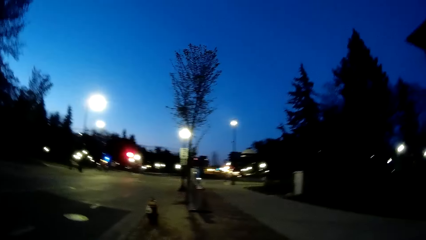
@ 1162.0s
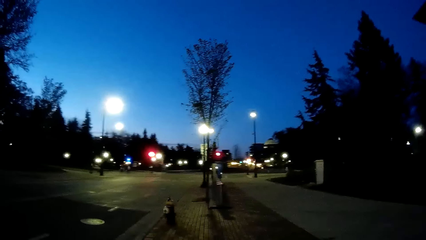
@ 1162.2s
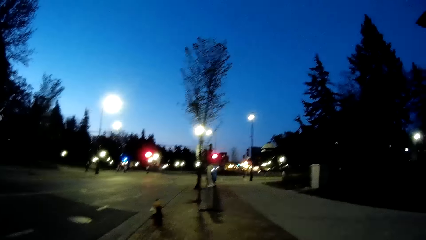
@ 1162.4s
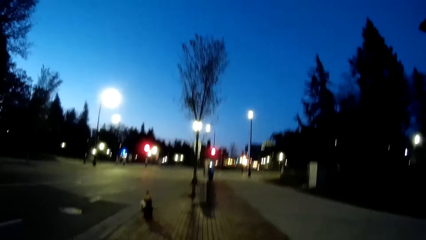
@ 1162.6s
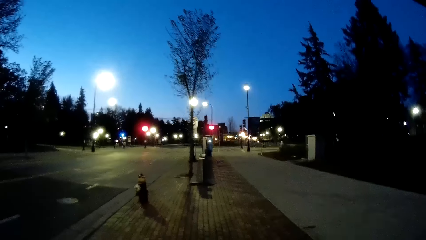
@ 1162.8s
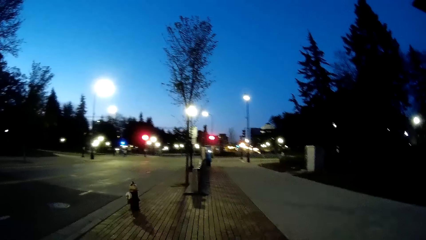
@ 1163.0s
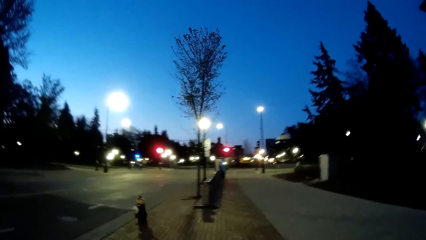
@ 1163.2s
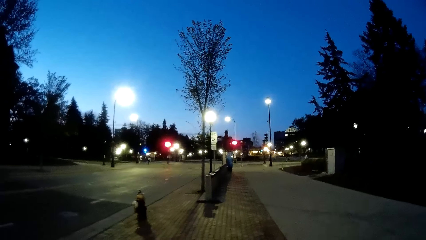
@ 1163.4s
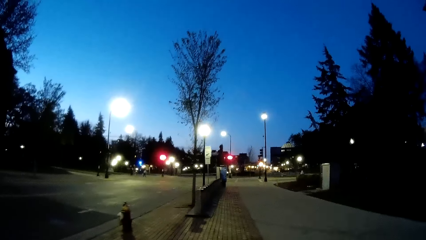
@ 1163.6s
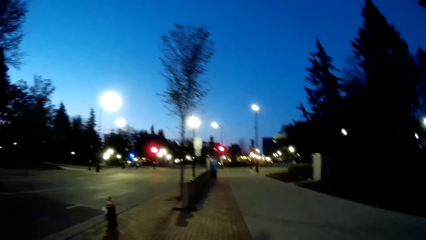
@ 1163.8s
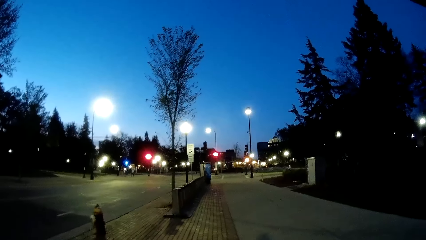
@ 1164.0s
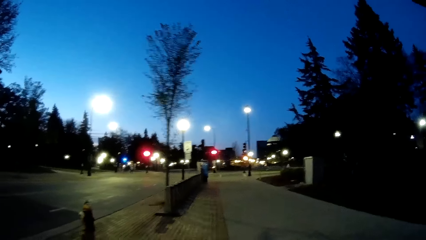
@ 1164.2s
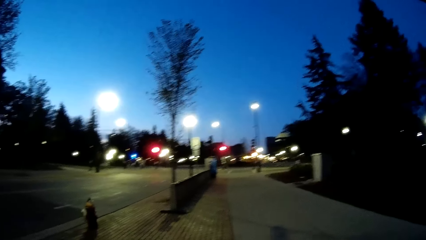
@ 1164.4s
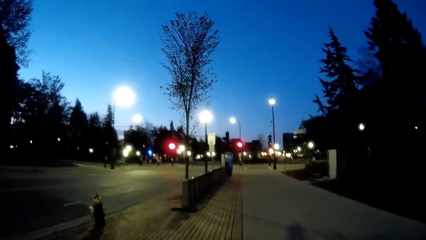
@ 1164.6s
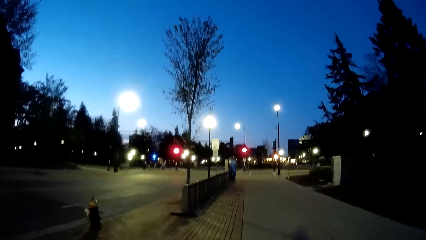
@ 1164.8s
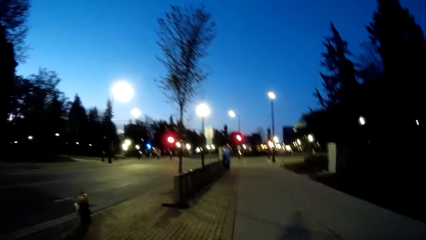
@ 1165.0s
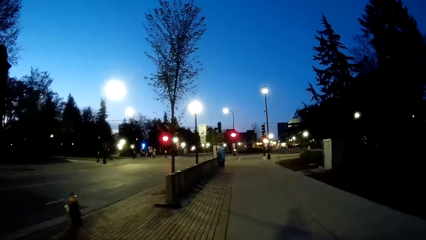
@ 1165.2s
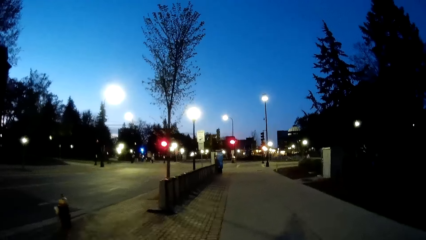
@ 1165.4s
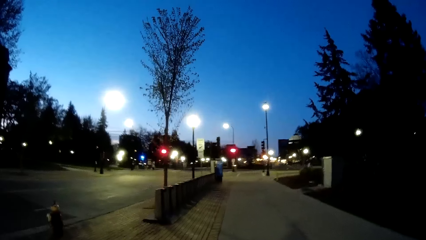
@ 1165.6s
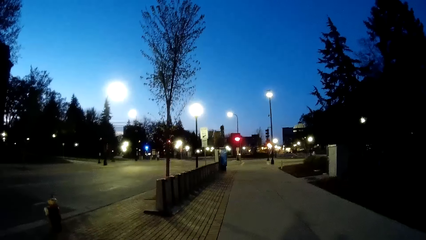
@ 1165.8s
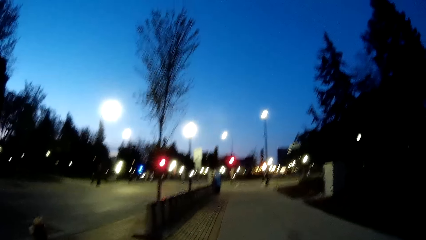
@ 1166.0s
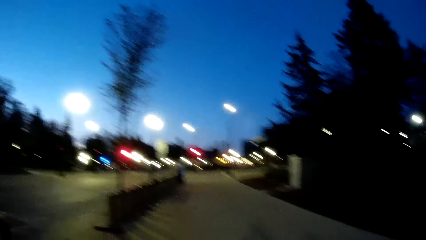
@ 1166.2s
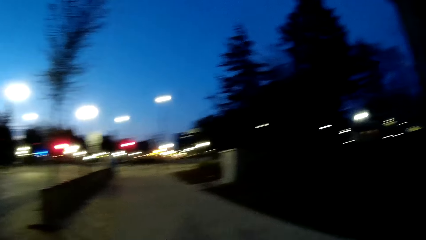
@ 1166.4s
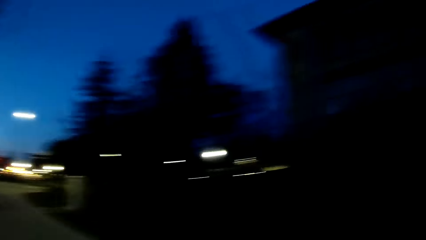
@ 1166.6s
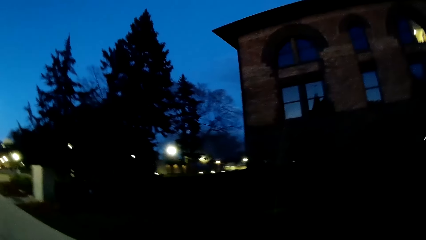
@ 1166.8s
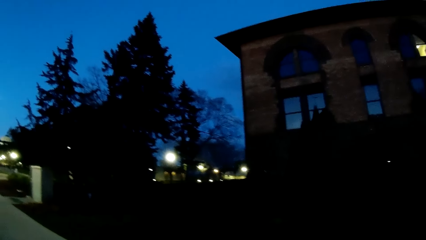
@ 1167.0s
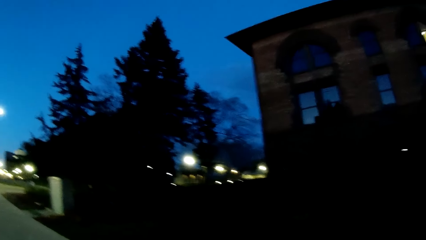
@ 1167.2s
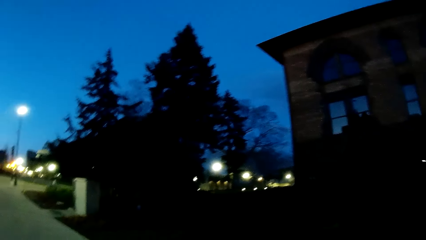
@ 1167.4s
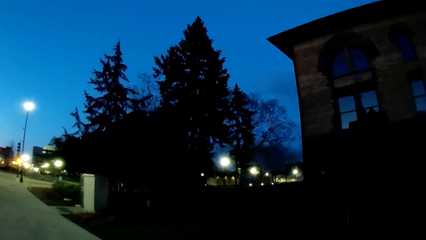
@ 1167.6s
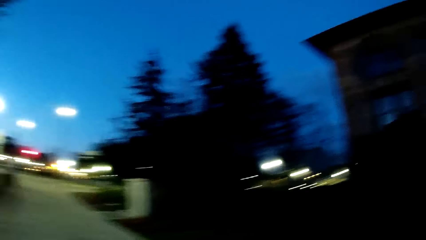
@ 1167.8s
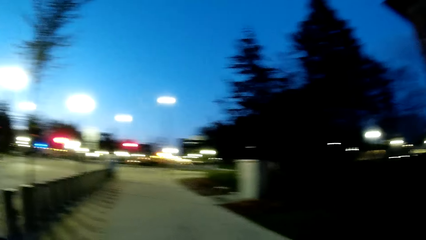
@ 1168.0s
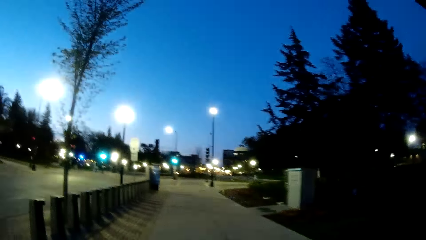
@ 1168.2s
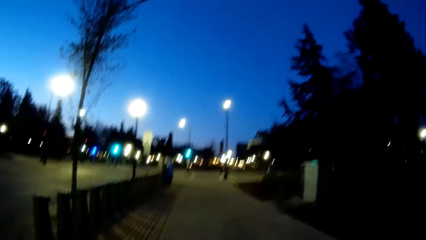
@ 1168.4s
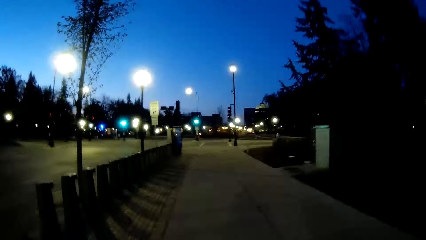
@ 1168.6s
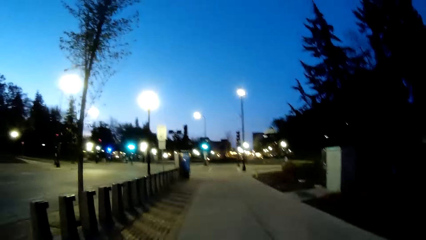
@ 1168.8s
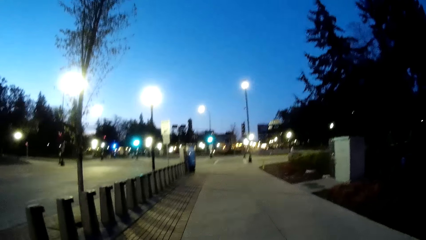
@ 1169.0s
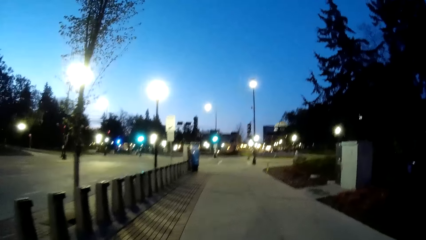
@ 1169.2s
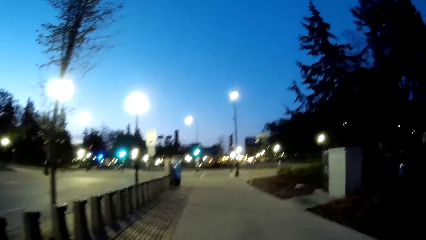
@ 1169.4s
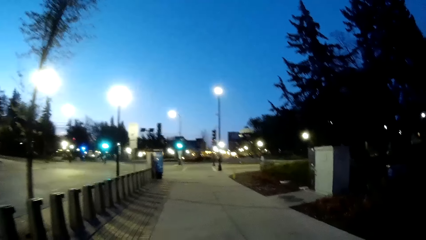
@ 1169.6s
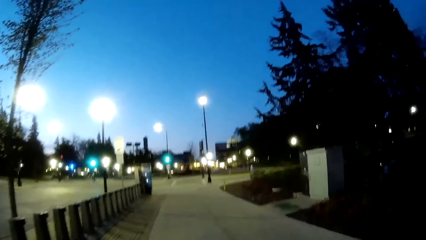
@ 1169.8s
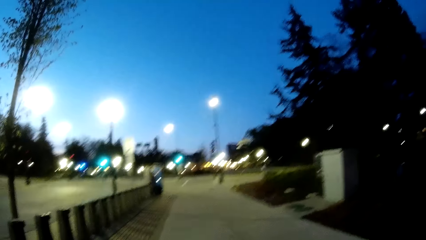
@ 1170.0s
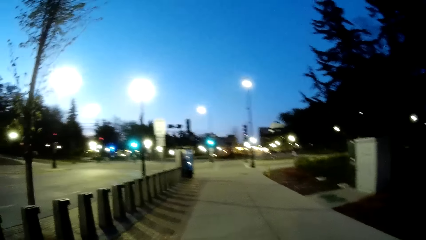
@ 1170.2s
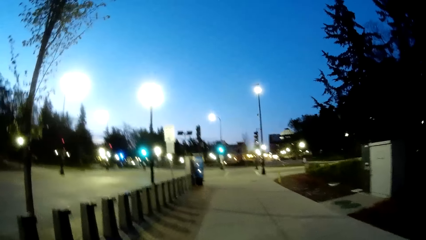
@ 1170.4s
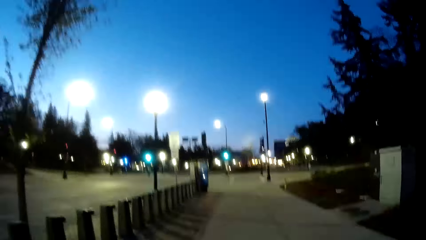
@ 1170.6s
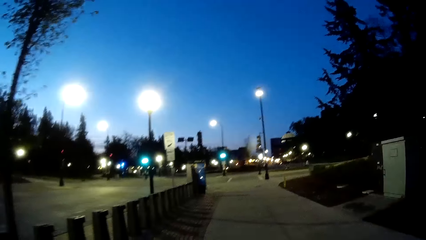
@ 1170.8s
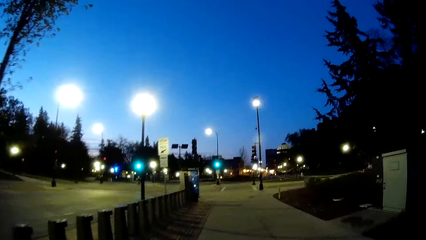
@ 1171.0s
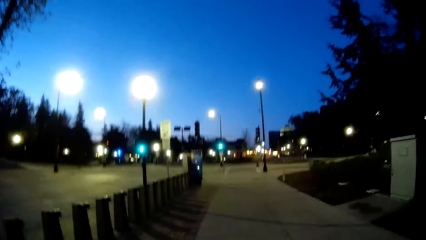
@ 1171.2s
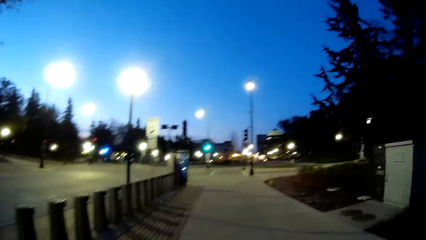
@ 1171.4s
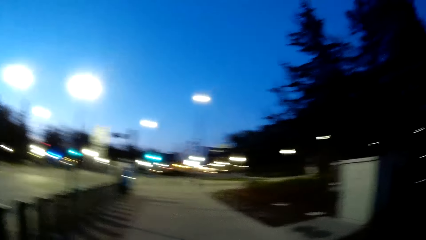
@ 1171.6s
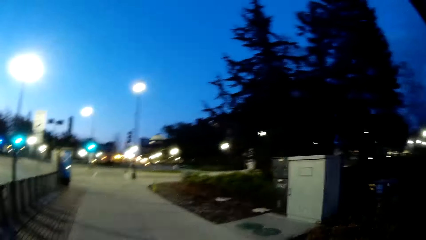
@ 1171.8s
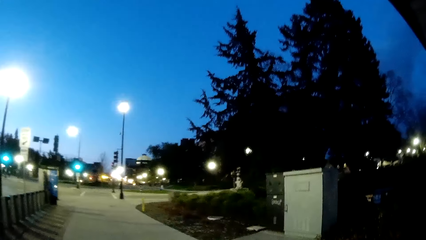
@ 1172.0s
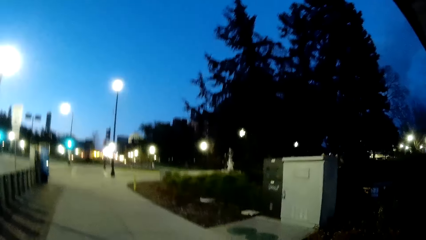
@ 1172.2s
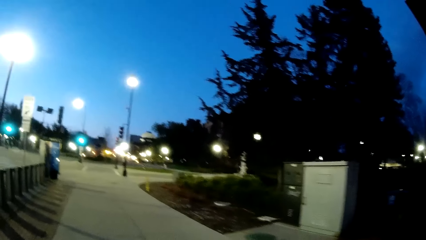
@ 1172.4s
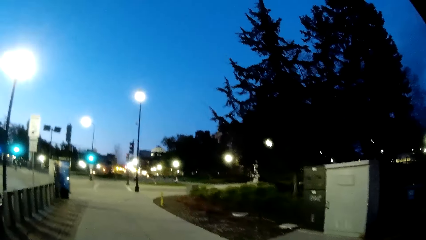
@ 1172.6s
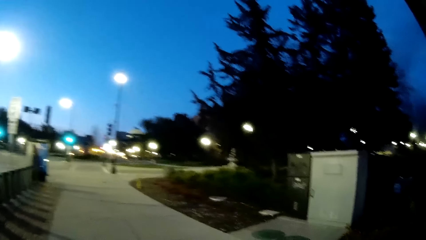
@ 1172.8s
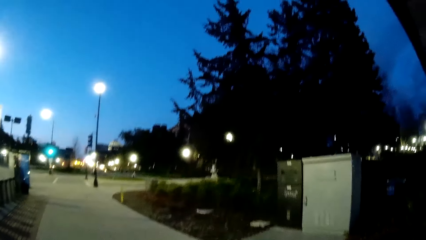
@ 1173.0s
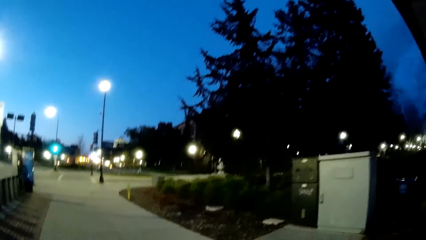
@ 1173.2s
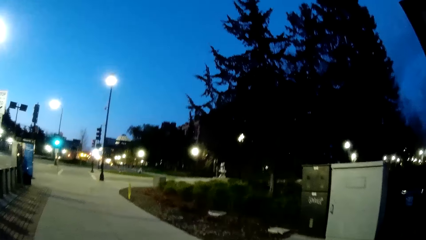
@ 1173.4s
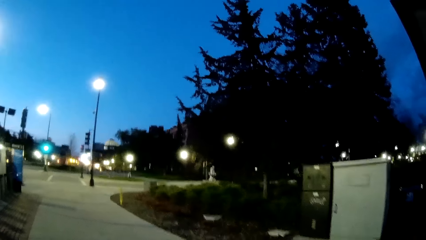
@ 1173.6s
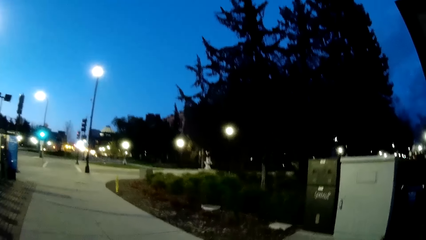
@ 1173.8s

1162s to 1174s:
The camera wearer walks on the walkway.

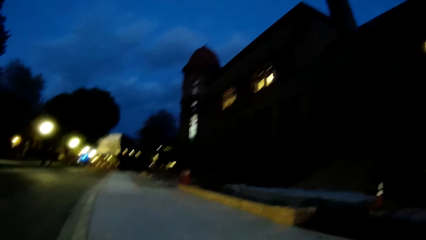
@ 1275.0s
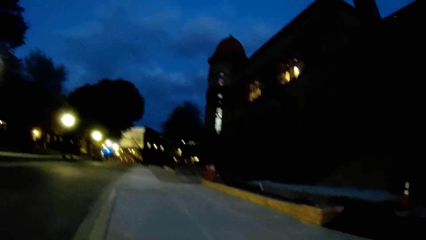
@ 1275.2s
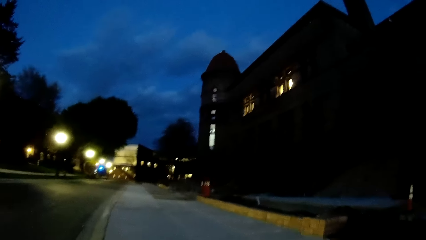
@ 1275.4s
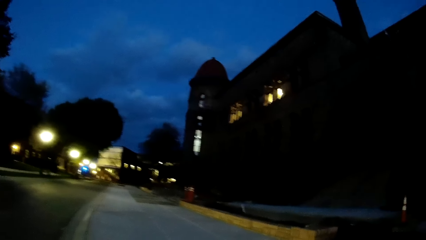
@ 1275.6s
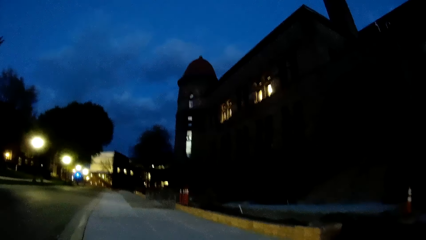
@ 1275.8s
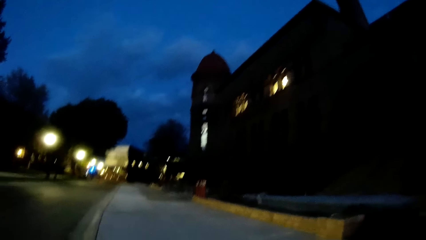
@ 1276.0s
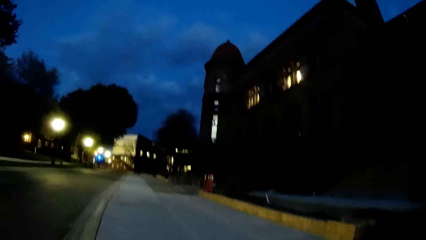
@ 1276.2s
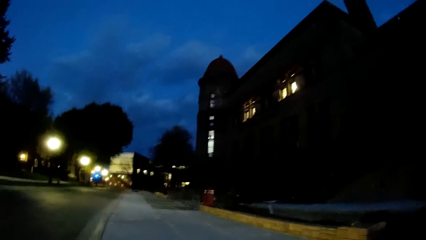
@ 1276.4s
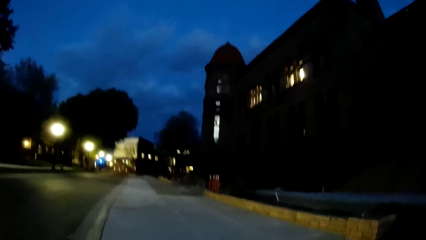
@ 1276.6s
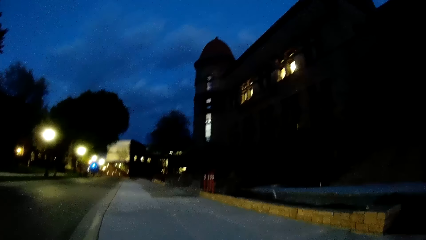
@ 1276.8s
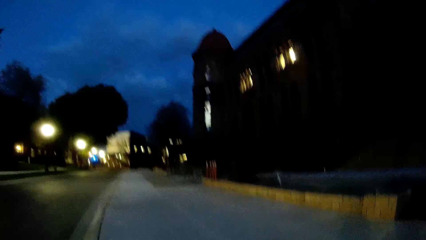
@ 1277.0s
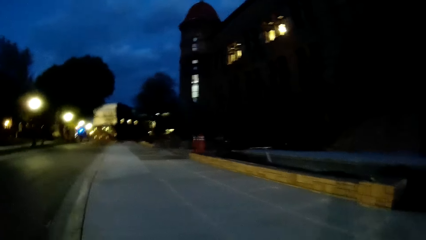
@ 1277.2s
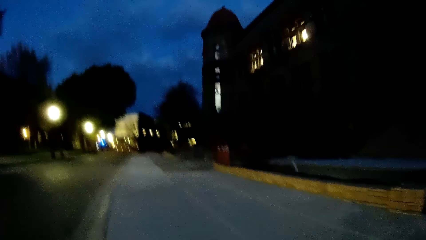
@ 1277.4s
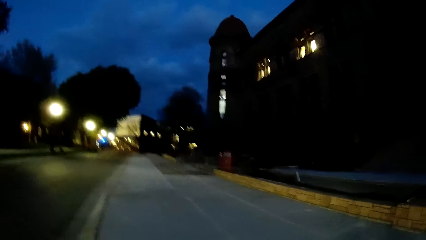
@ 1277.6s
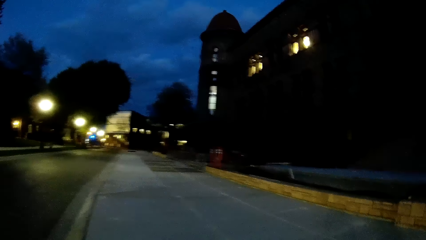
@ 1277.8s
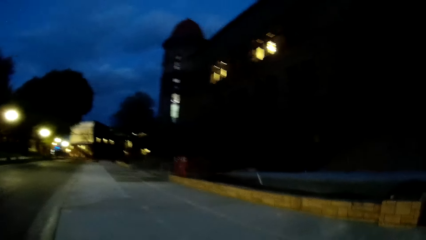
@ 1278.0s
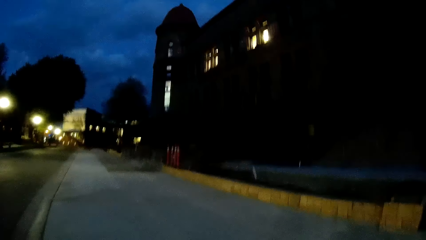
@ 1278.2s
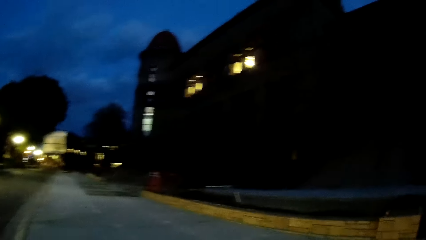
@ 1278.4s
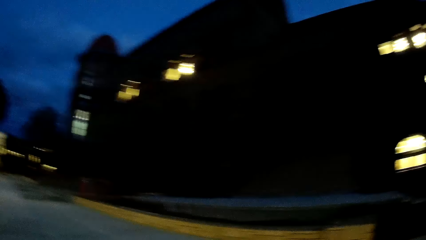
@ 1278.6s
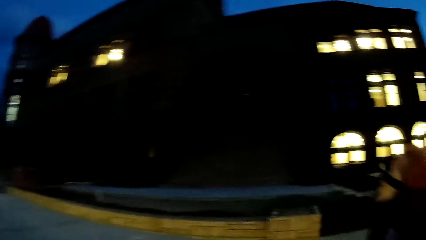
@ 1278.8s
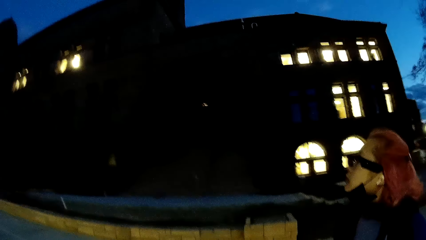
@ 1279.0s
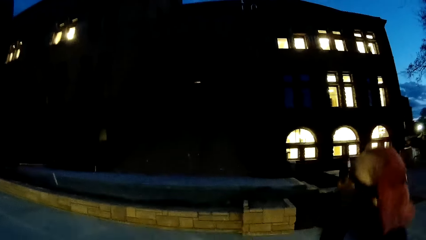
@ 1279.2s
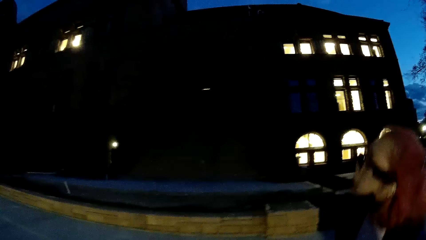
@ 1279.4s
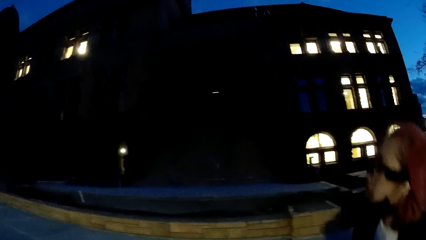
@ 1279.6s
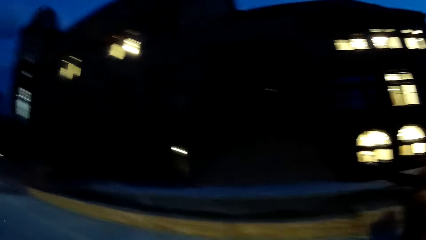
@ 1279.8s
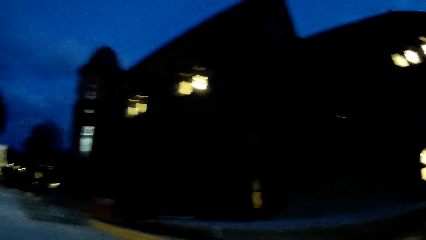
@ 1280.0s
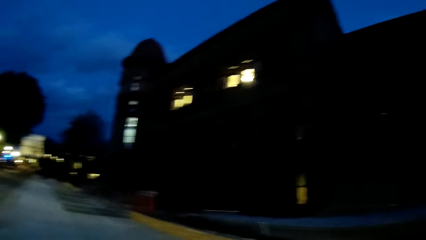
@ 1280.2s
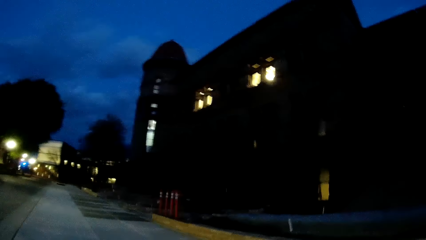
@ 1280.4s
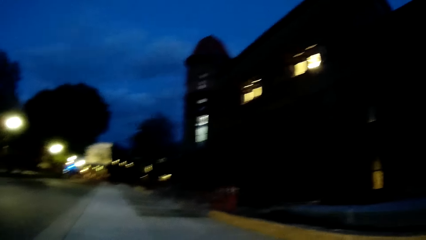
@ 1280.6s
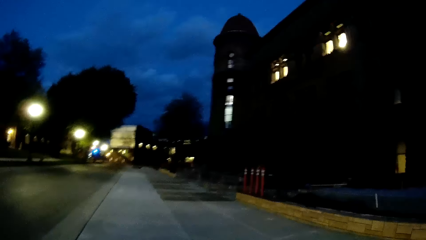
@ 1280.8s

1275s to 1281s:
The camera wearer interacts with the woman.
